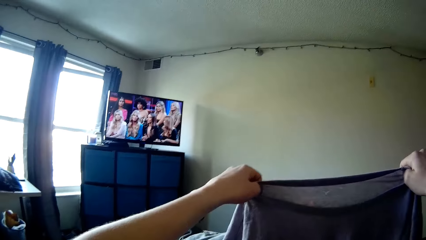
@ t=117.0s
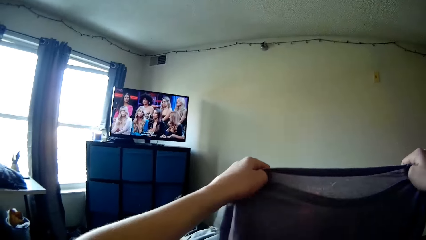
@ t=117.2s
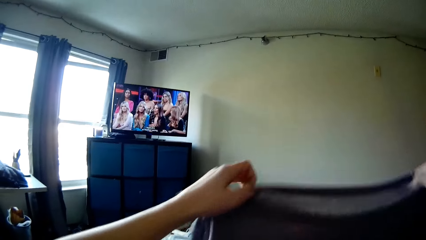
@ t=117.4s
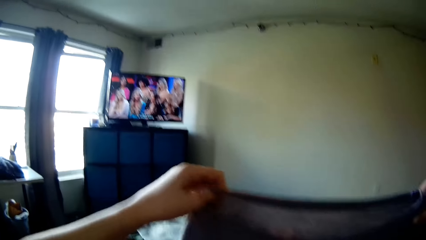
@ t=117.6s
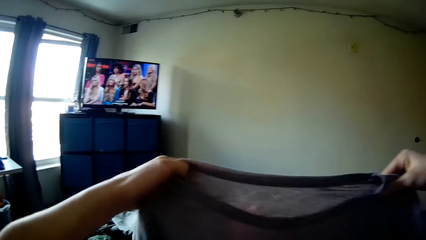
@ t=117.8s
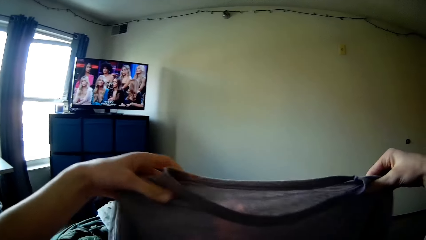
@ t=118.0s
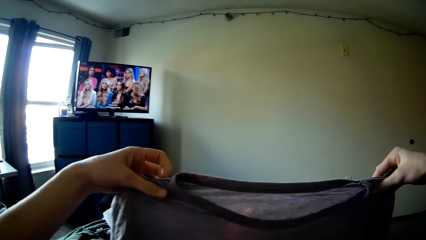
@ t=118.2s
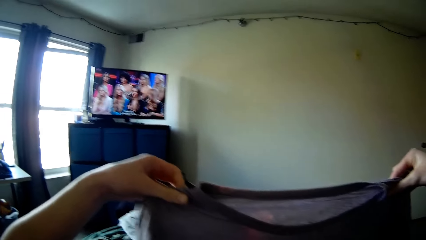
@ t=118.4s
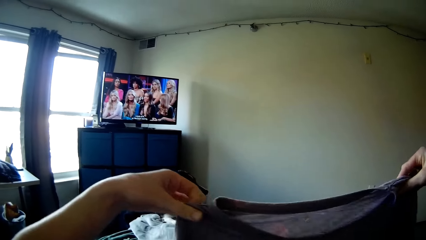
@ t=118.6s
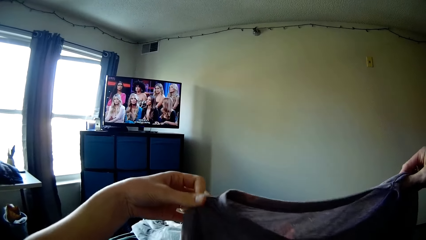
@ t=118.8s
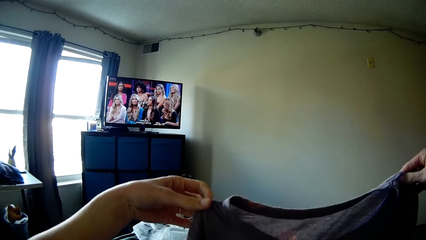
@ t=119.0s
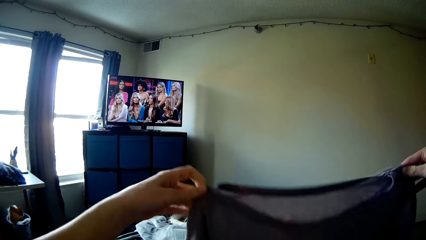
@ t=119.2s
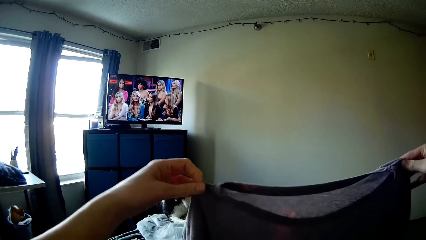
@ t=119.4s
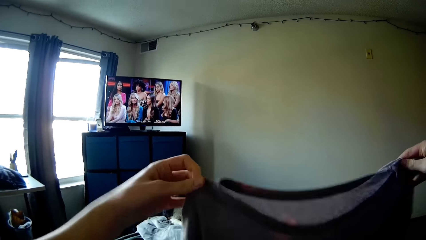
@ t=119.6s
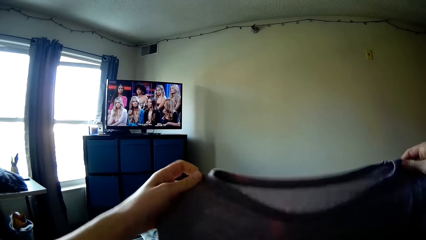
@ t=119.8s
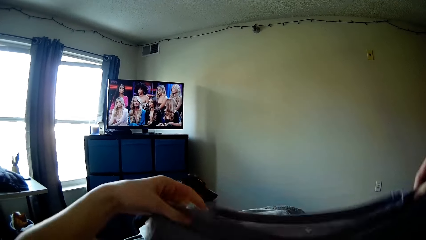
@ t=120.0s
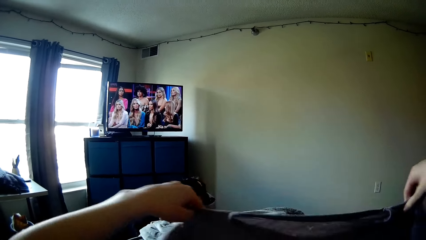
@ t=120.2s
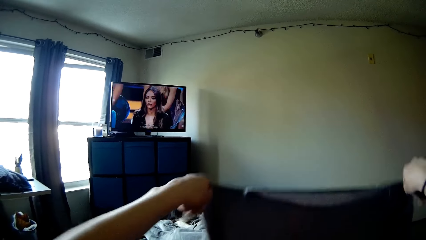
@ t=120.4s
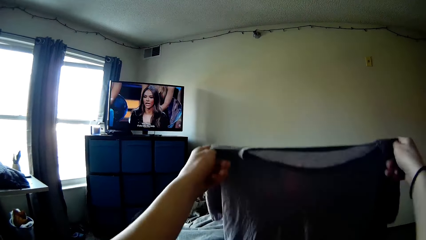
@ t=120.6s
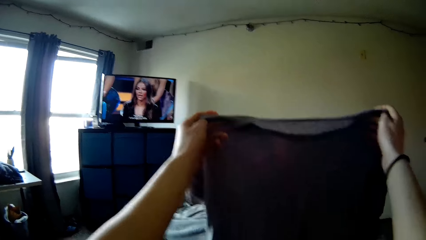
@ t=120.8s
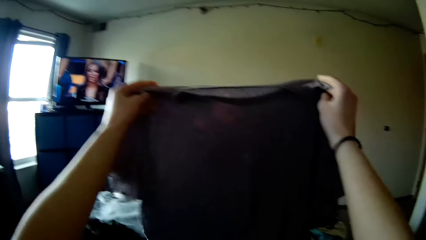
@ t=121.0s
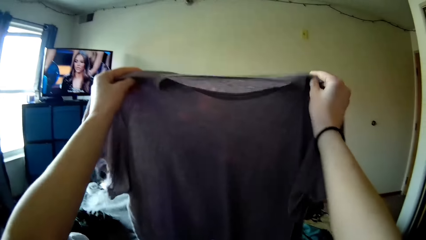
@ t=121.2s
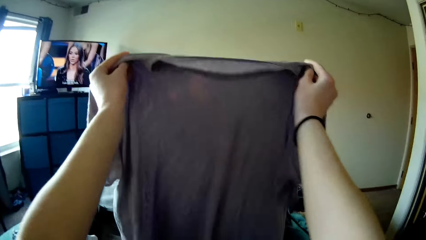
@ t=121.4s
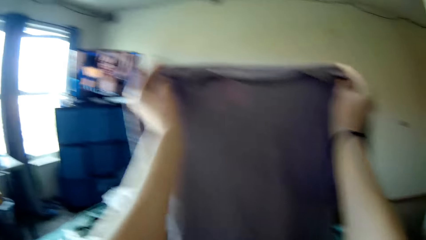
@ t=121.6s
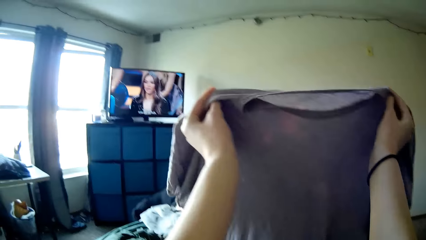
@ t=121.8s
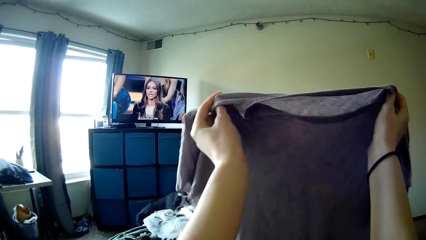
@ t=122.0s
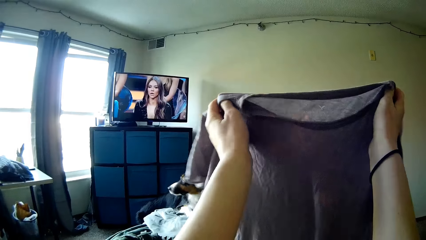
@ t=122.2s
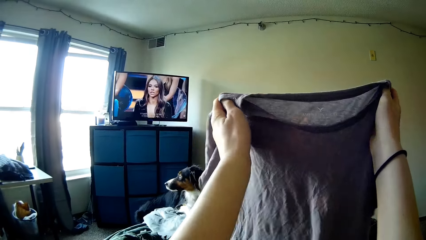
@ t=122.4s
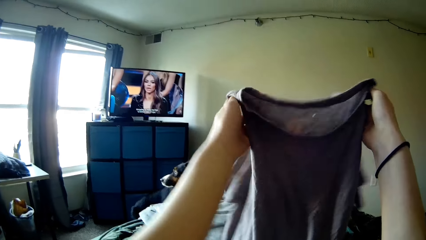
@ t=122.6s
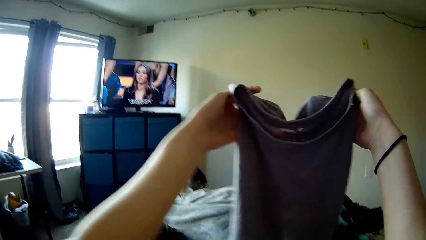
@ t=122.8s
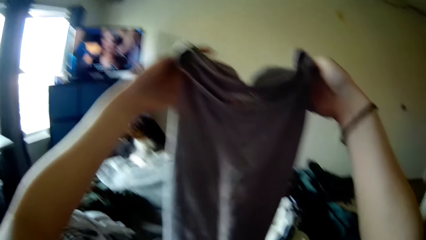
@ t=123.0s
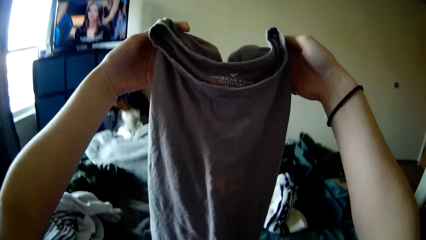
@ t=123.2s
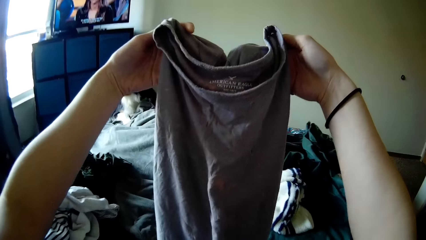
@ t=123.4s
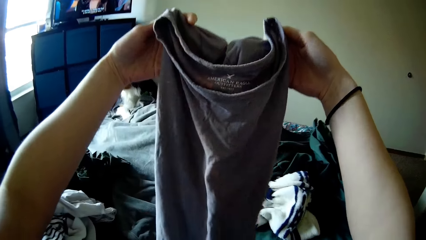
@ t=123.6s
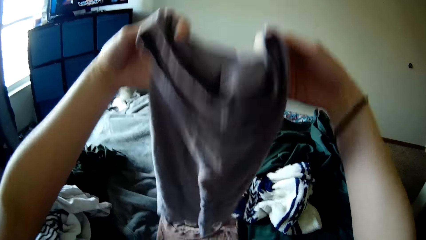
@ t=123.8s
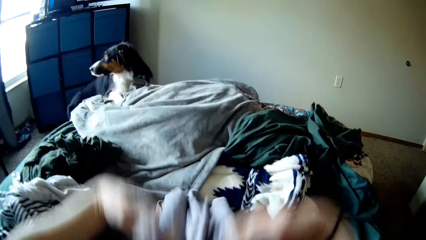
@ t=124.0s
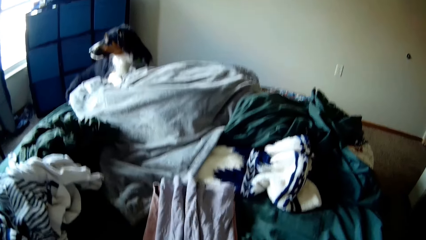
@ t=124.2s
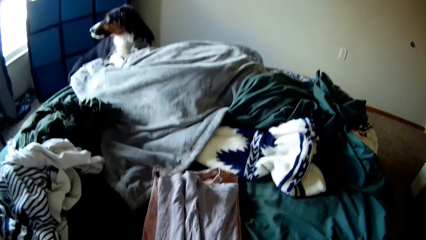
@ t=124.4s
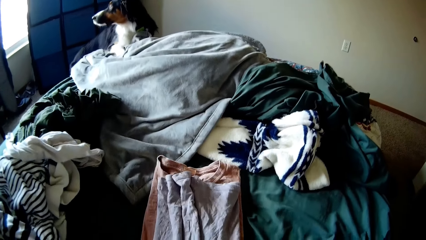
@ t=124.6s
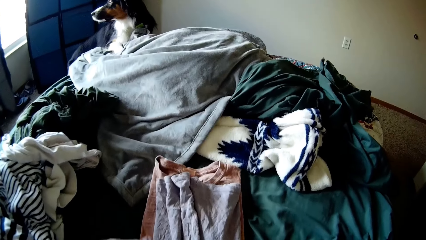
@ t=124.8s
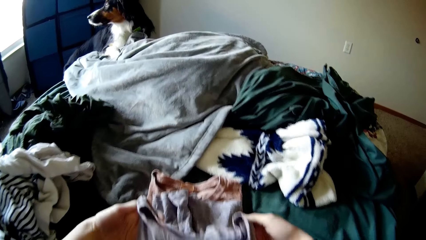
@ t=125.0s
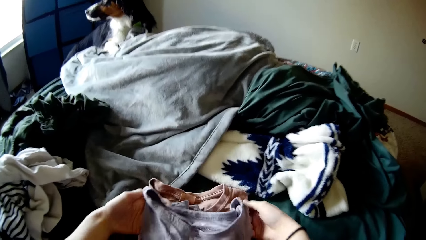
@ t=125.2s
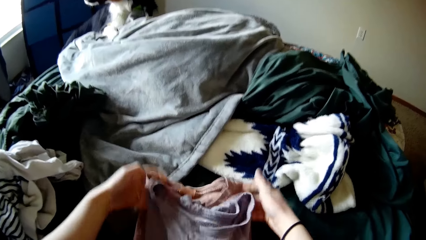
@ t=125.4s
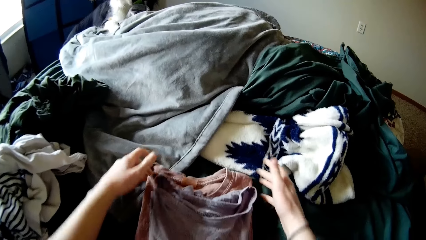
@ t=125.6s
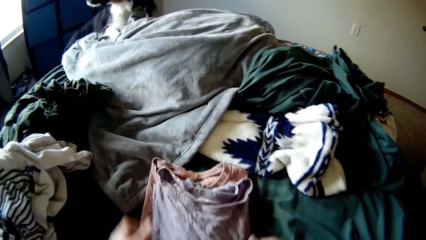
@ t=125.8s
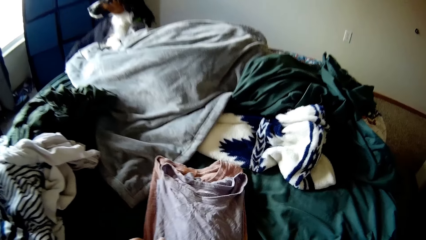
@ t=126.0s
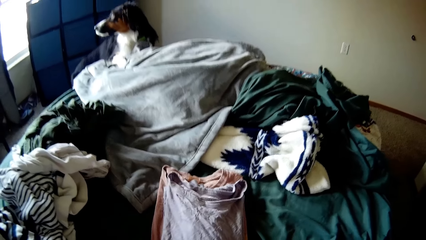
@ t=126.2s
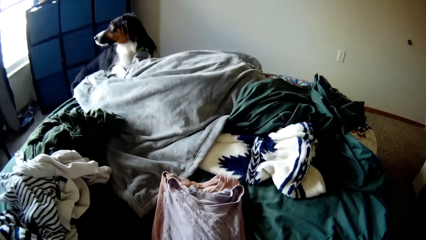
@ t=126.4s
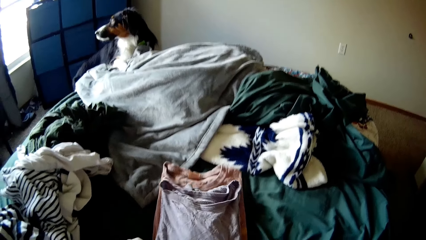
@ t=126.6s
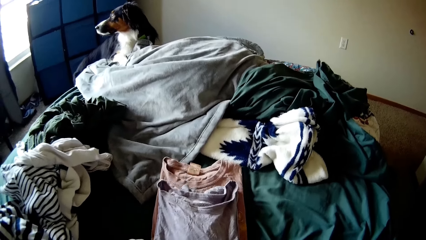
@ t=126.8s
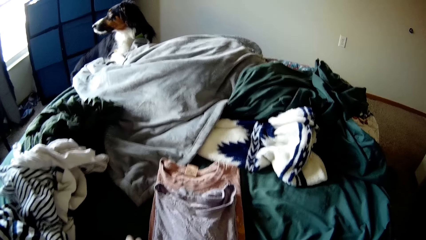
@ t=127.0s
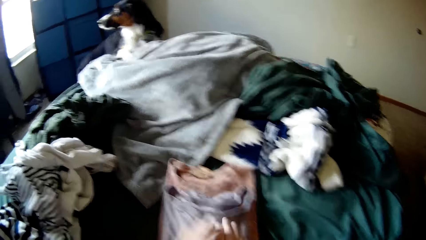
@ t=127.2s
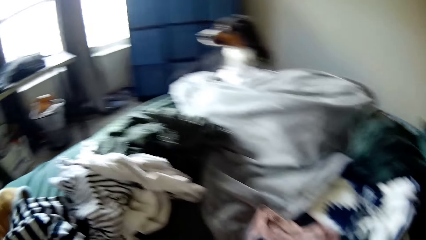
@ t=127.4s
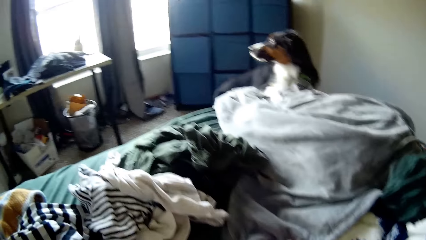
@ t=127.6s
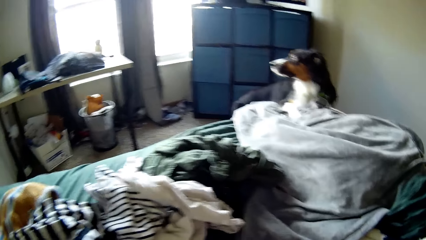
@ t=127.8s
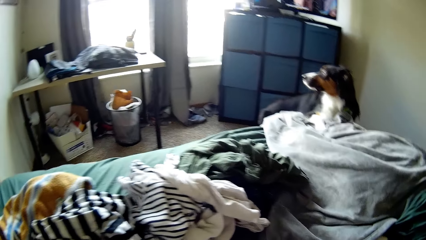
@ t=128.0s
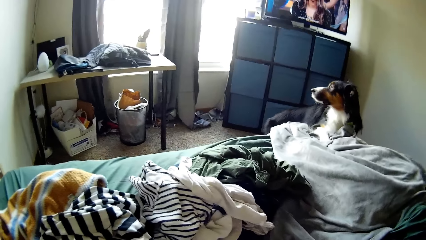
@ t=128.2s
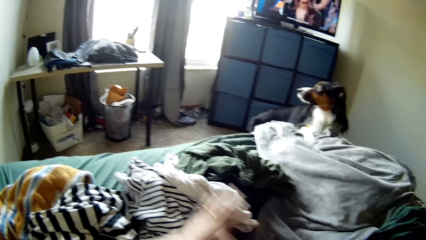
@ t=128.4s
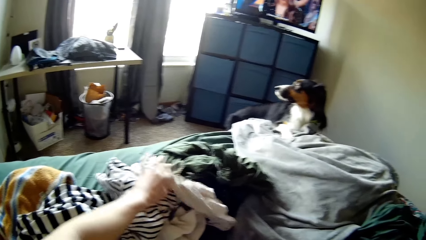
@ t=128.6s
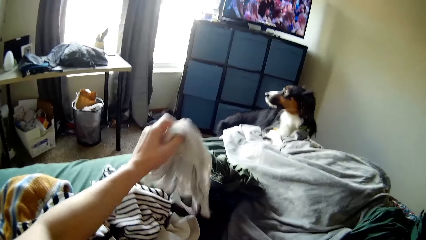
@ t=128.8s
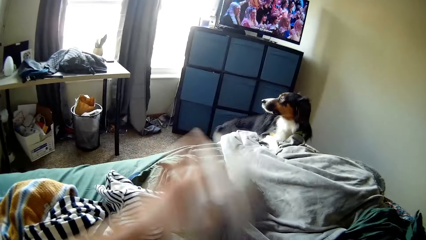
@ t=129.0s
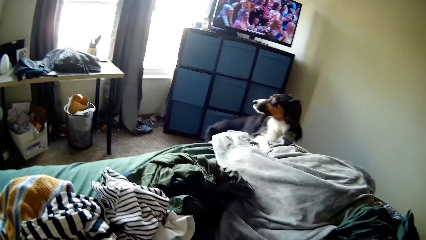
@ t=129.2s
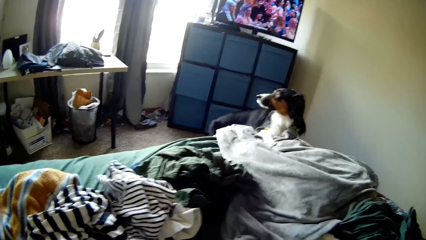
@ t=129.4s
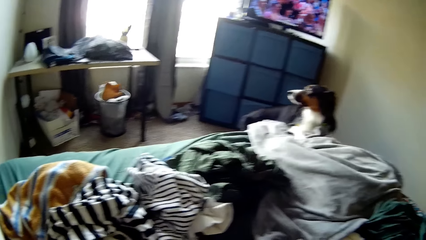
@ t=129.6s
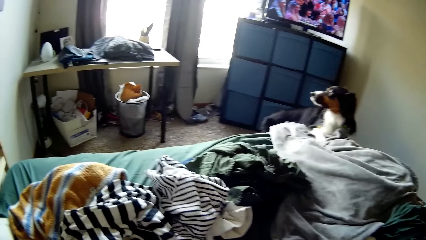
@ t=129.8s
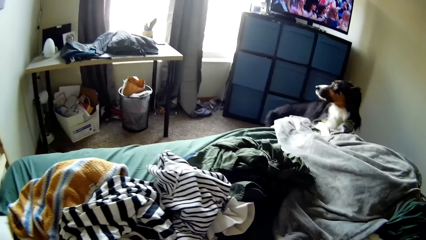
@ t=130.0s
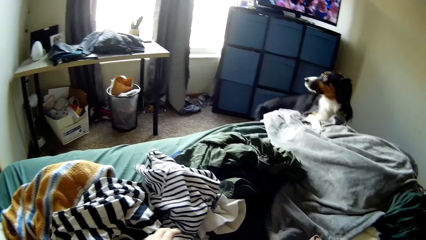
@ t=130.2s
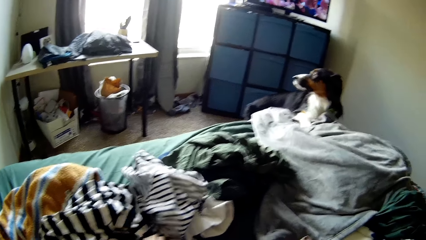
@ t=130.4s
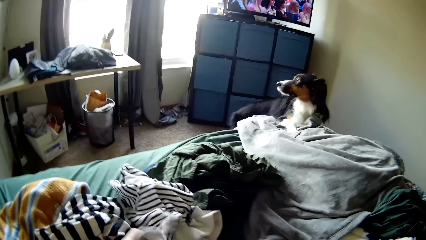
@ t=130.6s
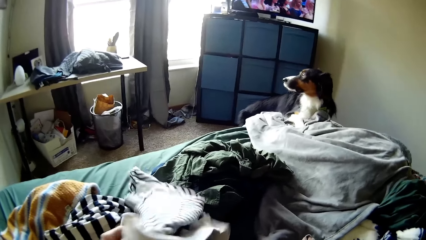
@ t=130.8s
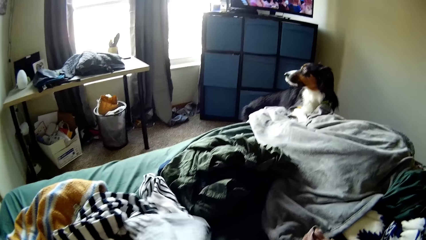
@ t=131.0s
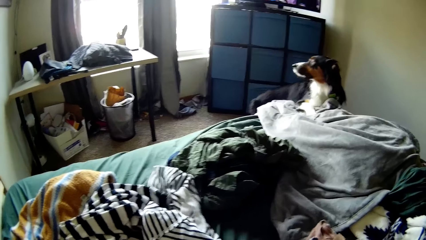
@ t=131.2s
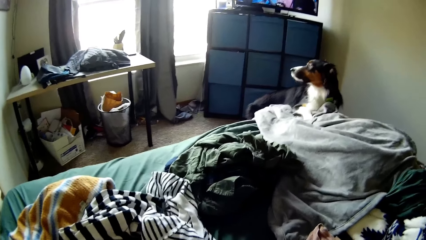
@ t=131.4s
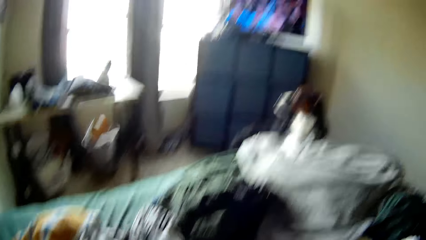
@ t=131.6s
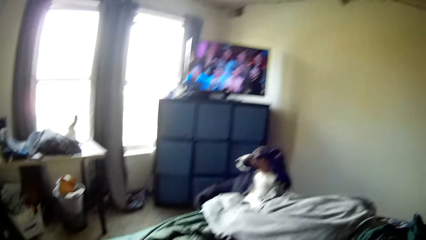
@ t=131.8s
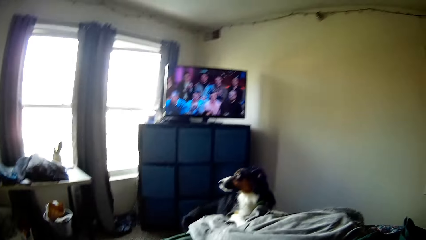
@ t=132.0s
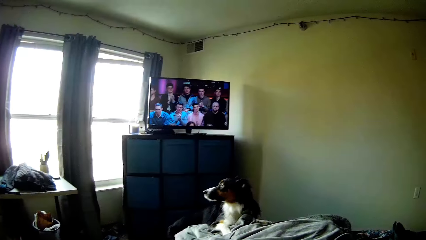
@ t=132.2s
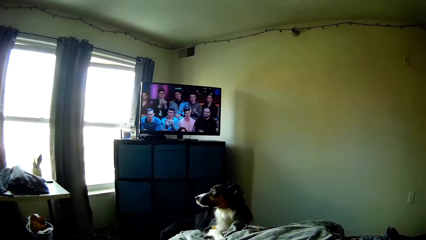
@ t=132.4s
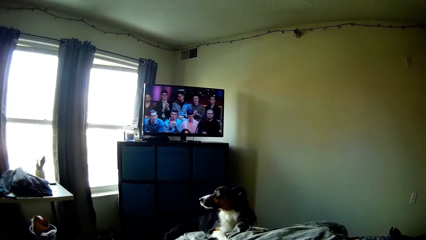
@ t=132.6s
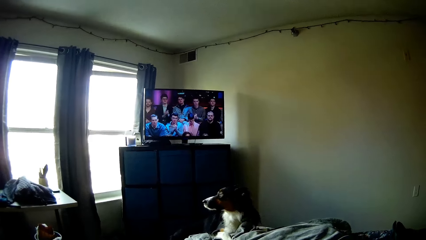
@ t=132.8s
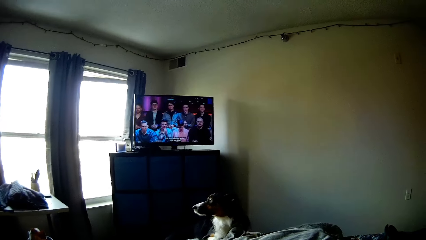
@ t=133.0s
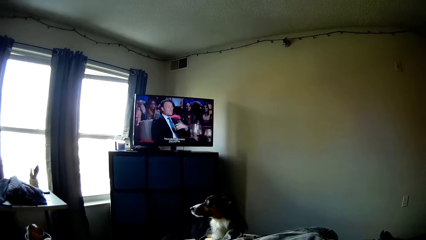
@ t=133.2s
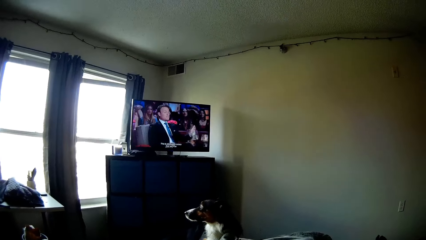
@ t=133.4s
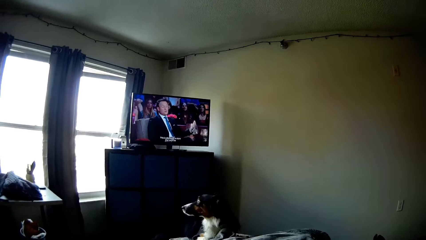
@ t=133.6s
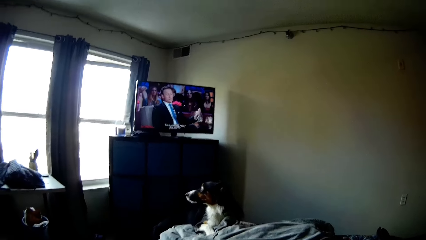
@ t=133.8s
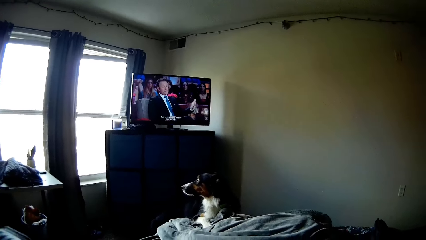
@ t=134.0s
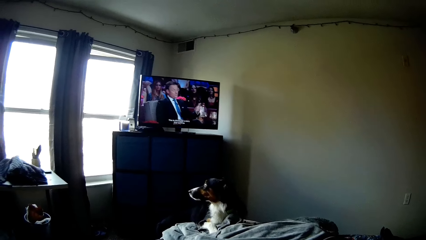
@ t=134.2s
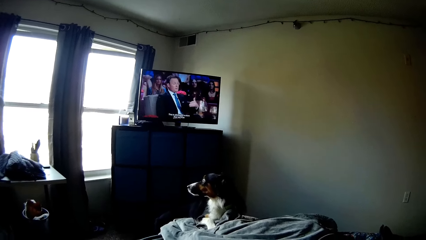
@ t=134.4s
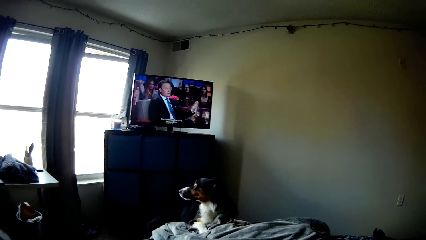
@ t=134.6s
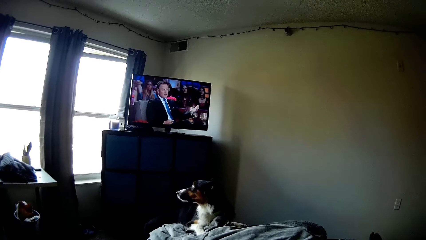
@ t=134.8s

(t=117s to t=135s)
The camera wearer folds the cloth with his hands. He picks up the cloth on the bed. He sits on the bed. He picks up the cloth on the bed. He sits on the bed.
